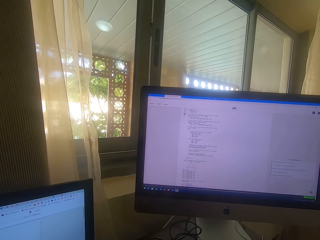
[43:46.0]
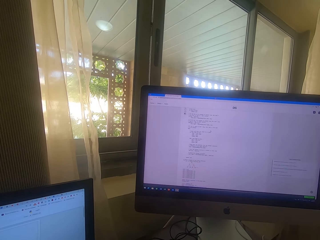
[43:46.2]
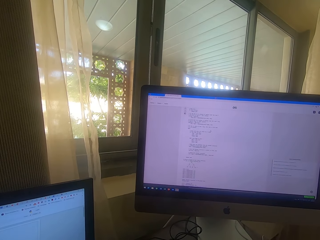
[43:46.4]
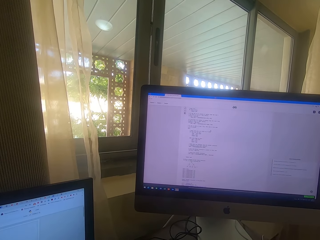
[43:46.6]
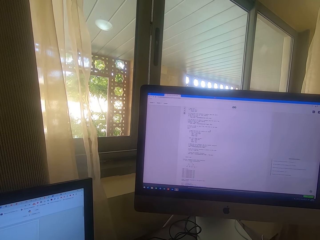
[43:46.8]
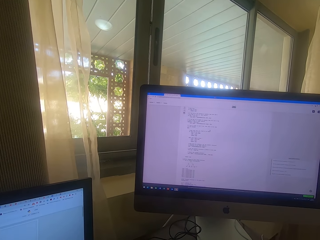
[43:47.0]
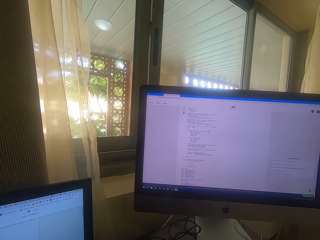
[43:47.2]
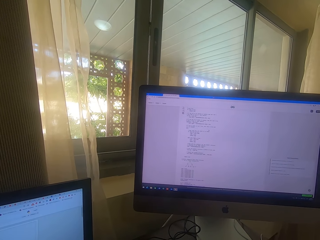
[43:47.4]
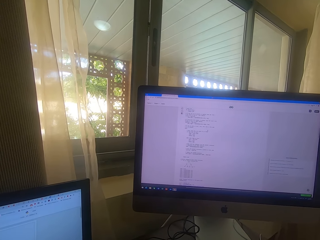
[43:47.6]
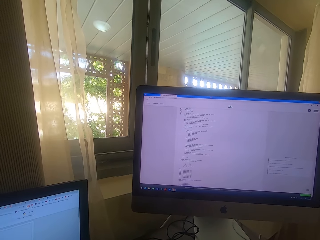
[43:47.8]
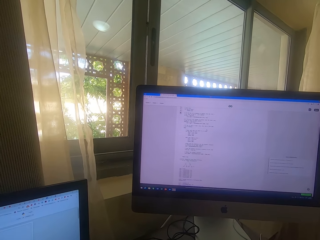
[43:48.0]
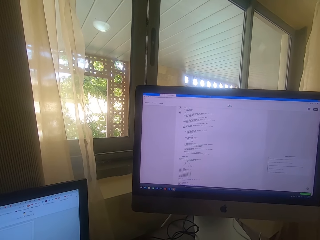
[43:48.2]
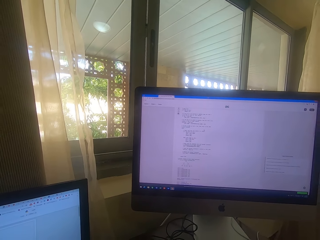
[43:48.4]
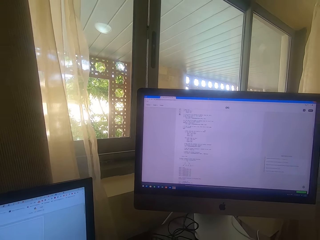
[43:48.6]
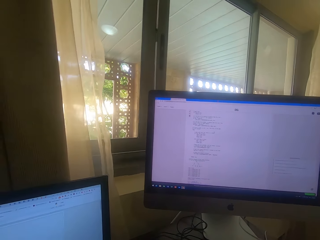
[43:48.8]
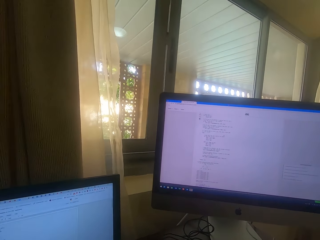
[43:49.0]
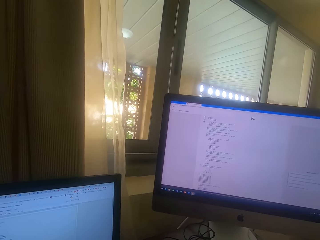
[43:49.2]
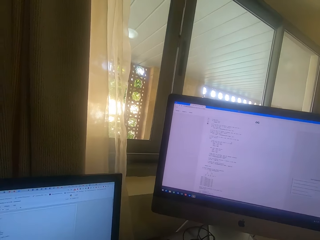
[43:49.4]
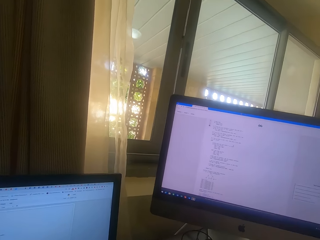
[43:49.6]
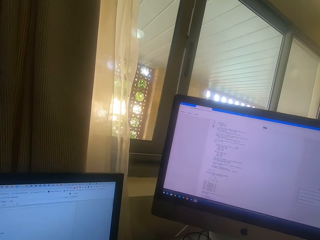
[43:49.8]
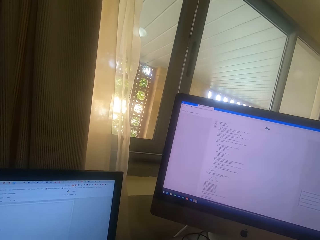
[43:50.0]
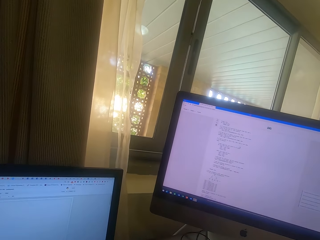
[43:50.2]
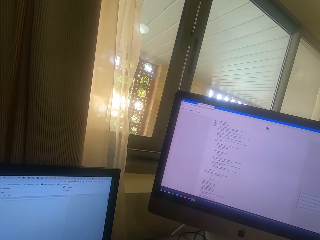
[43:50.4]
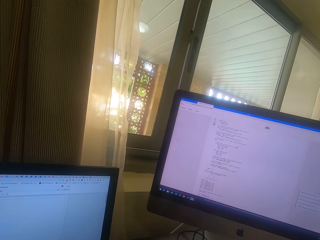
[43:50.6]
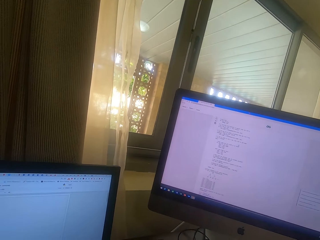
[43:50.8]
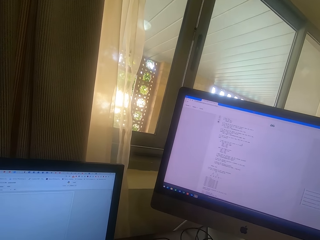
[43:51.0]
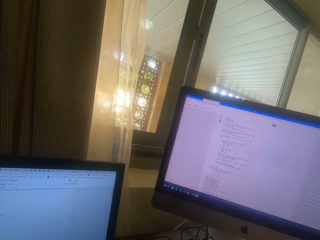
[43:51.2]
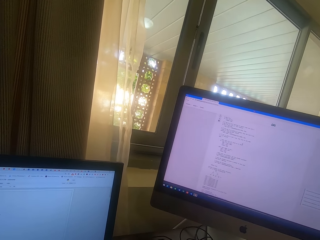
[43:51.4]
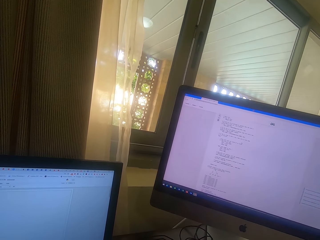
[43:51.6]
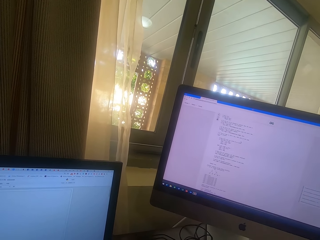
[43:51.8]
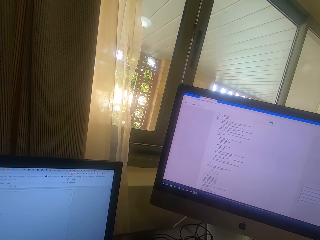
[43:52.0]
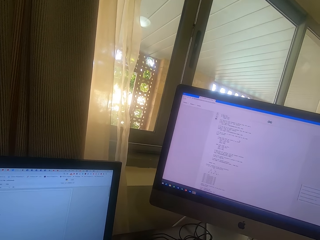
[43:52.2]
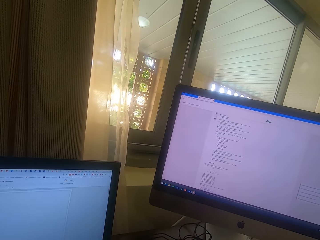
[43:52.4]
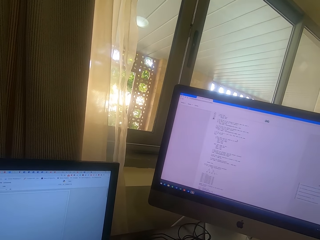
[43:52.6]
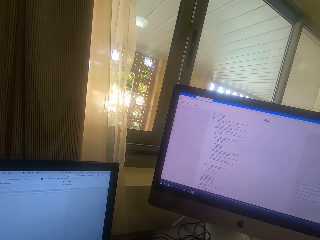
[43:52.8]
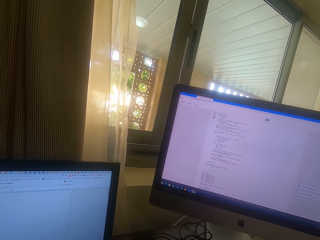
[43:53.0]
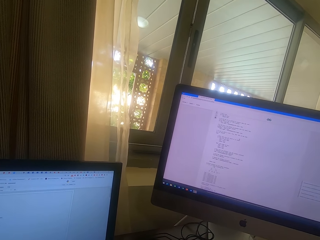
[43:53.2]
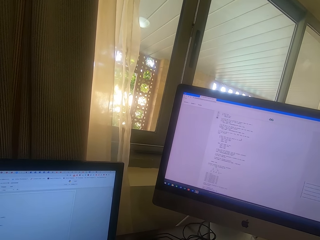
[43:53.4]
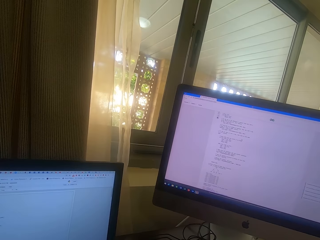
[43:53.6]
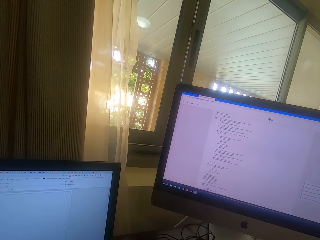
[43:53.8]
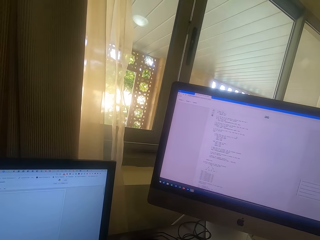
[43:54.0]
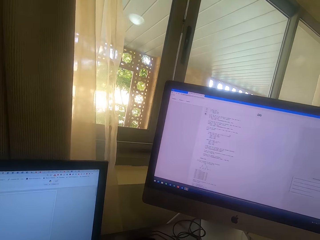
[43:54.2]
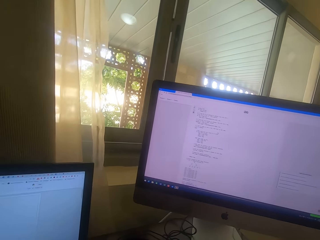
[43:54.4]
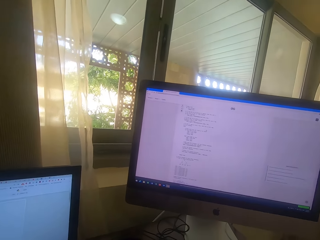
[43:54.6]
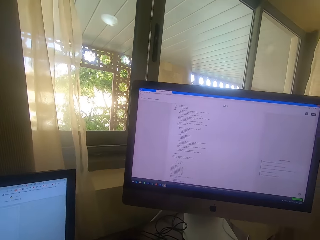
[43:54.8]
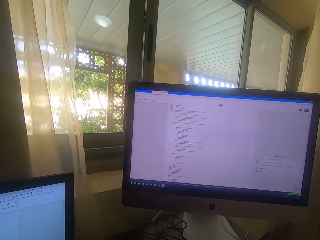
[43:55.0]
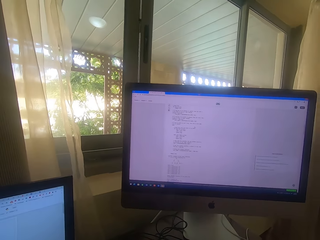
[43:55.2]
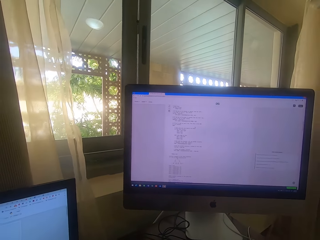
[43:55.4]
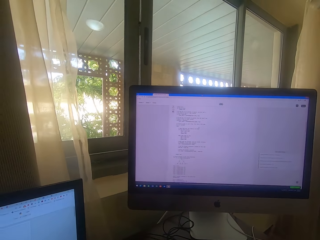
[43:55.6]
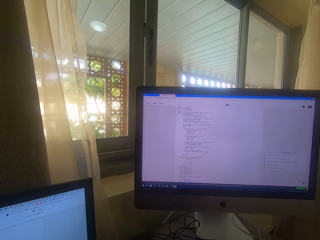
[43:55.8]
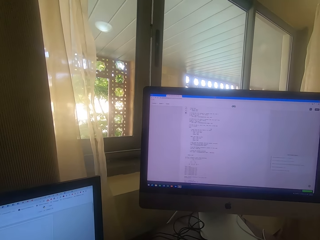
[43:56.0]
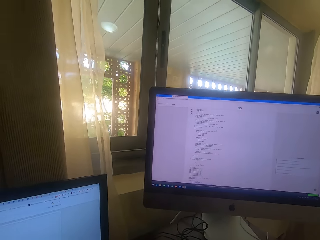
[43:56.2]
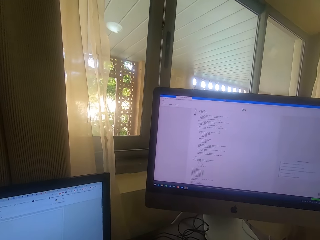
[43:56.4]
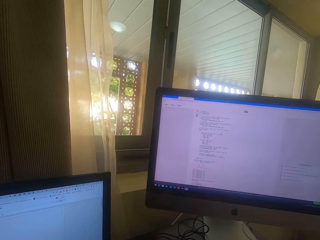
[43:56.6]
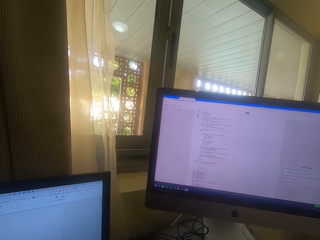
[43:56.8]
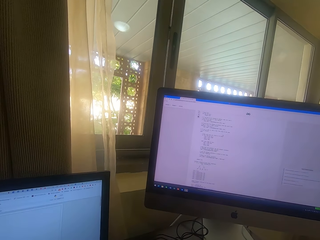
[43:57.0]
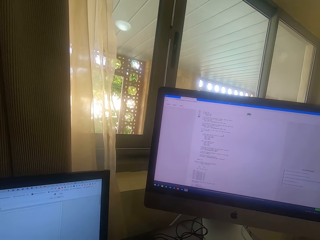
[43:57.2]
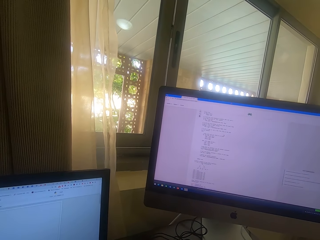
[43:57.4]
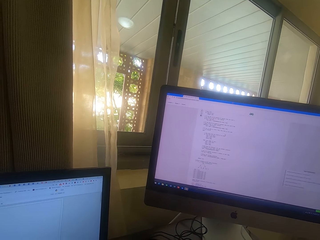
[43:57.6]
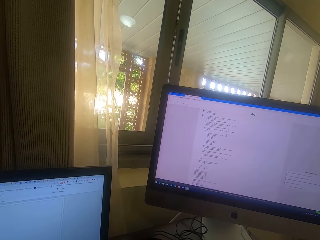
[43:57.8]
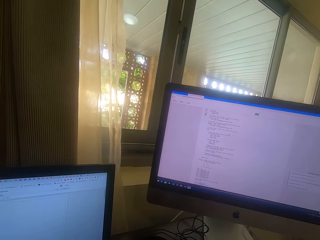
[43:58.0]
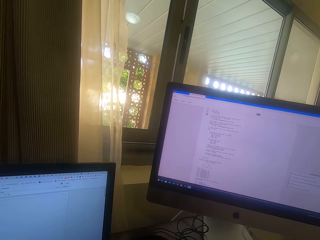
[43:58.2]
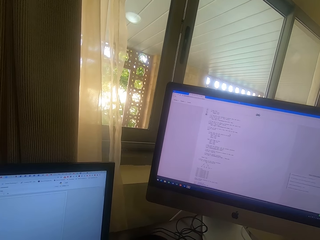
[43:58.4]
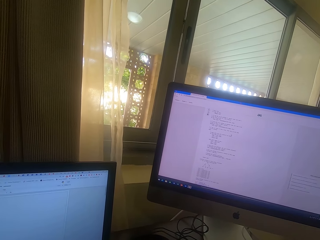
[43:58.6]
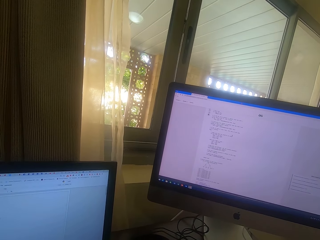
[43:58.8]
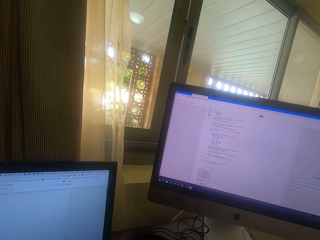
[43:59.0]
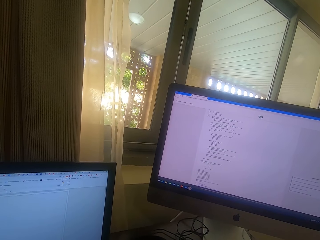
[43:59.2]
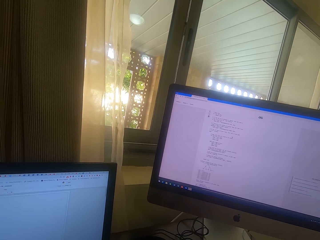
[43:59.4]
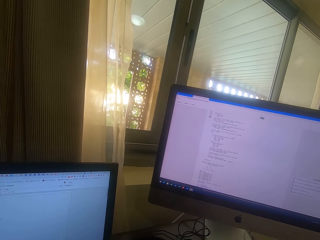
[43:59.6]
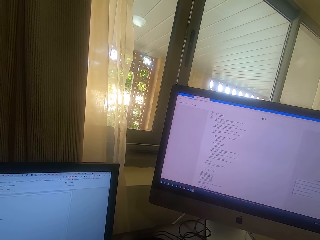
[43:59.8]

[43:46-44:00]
The camera wearer looks around. They look around again.

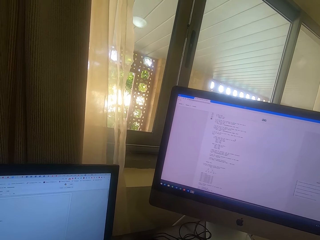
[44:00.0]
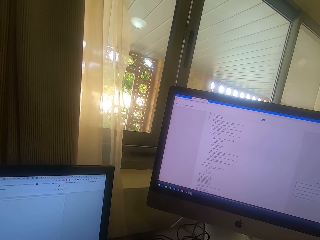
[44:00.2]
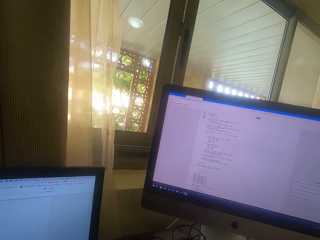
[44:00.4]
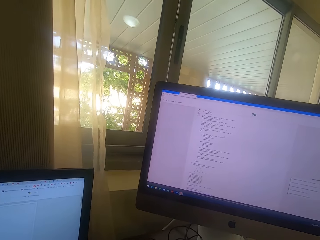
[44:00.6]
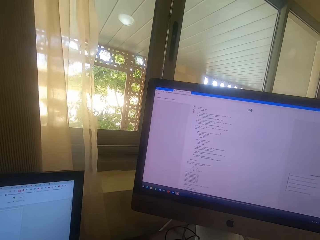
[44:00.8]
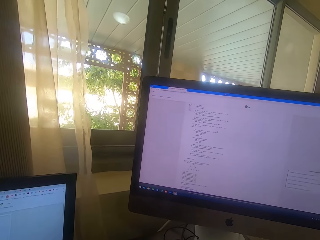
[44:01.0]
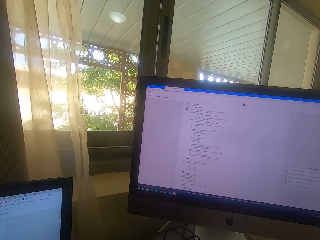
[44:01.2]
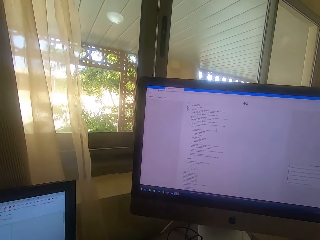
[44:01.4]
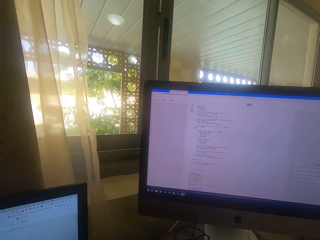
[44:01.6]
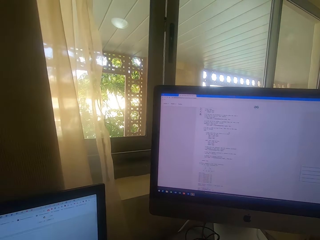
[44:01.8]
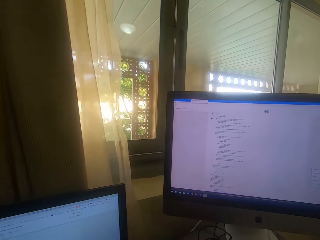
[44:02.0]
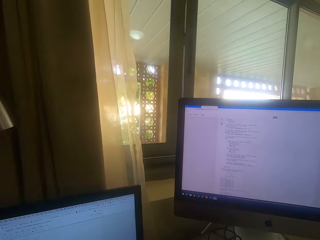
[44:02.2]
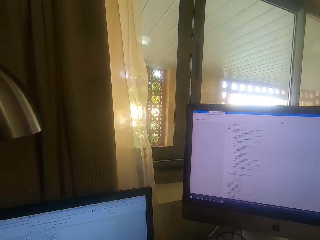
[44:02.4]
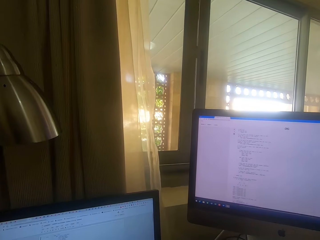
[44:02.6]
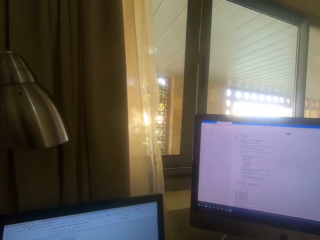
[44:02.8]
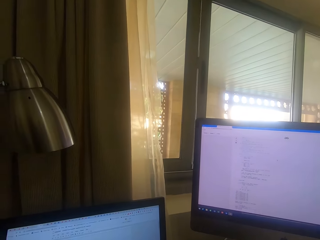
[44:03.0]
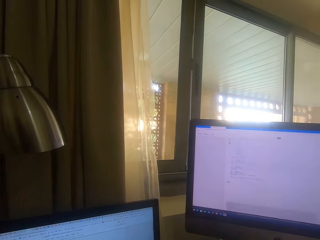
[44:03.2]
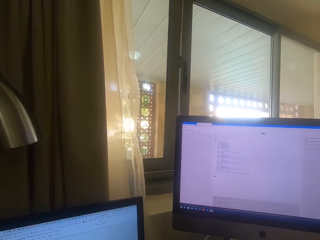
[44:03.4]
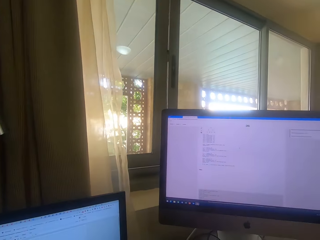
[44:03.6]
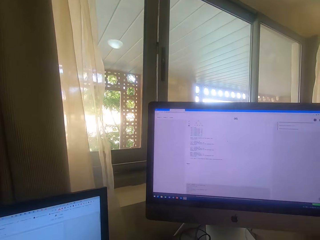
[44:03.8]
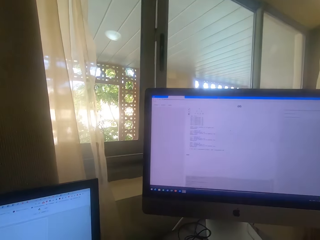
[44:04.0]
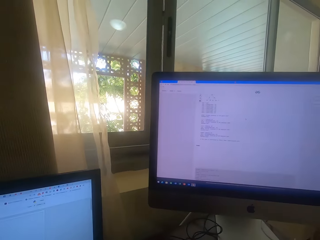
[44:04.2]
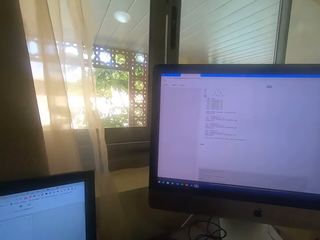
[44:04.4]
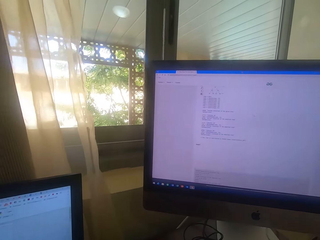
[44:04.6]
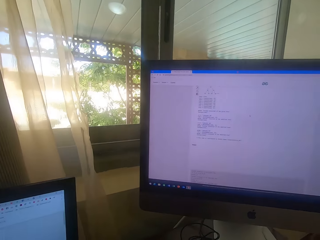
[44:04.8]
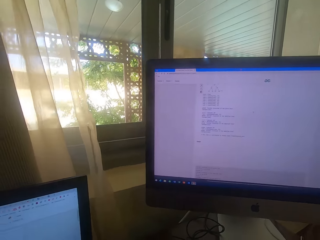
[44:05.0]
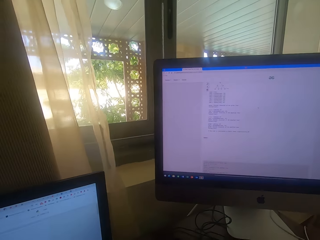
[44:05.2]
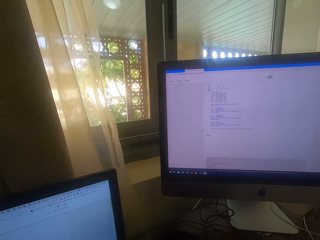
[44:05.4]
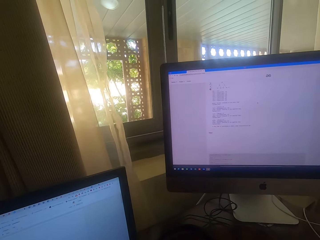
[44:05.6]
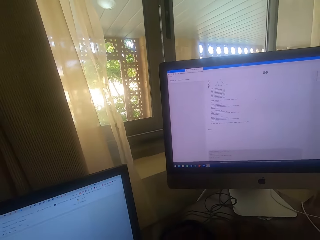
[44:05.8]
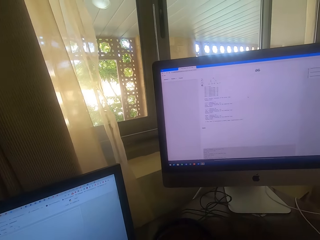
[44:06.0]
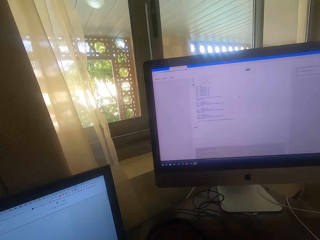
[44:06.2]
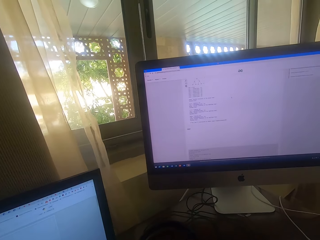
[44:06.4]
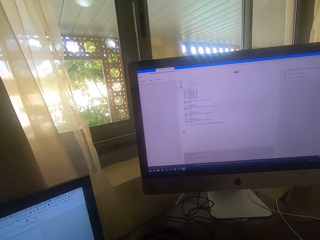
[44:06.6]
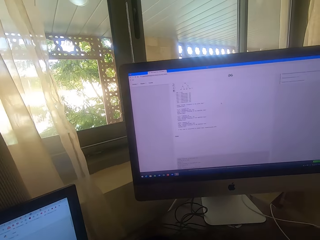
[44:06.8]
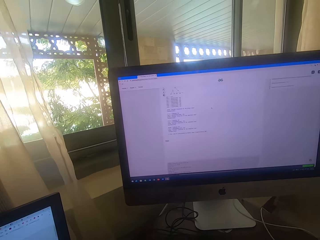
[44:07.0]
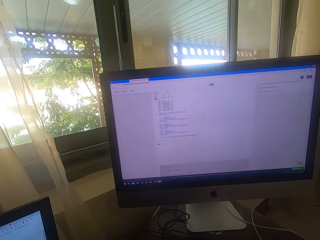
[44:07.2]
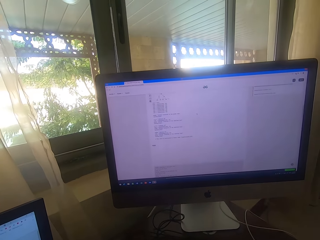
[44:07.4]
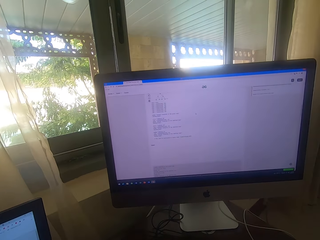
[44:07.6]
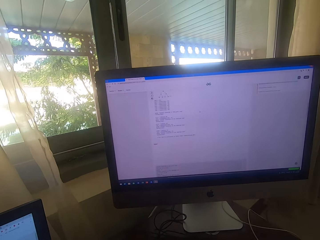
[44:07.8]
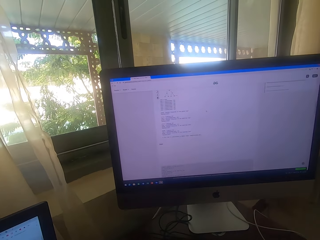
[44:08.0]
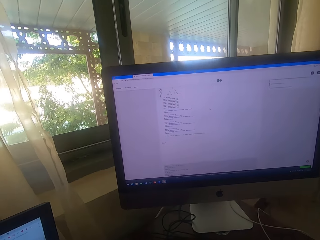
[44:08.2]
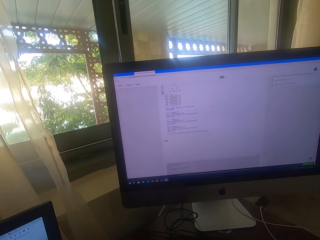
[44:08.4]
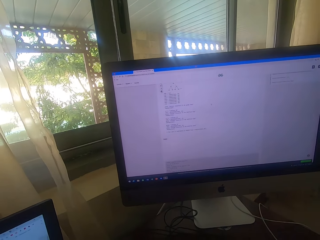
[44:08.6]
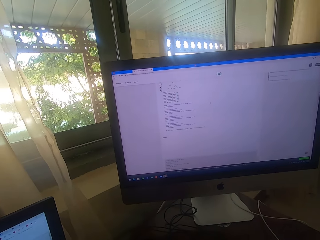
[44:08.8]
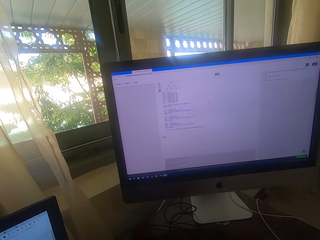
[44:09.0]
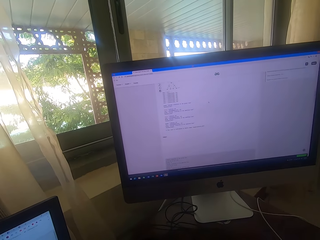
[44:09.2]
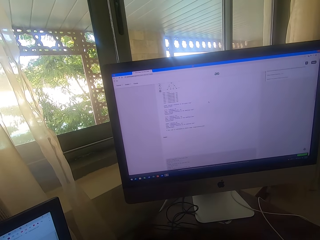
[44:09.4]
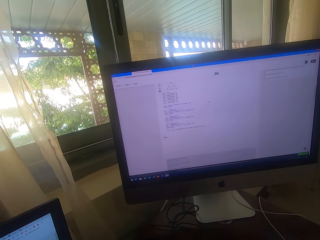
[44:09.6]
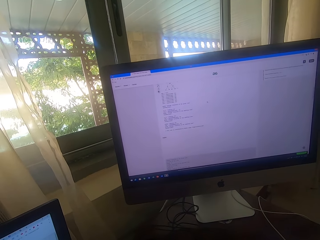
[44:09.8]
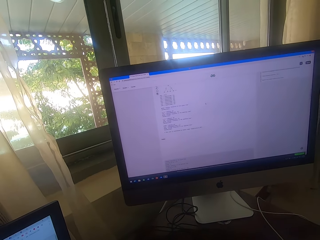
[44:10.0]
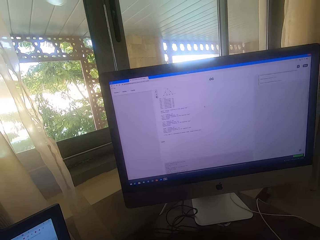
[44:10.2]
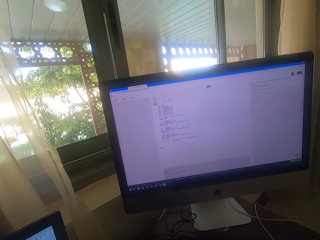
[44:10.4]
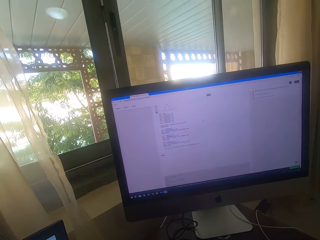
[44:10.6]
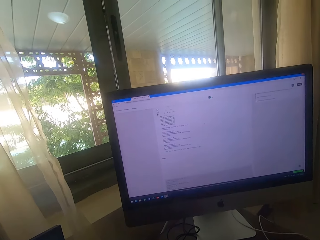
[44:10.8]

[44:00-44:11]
The camera wearer looks around. They operate a computer. They look at the computer. They look at the desktop computer.
